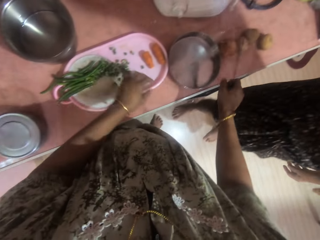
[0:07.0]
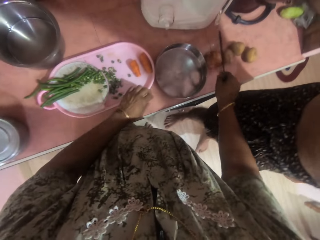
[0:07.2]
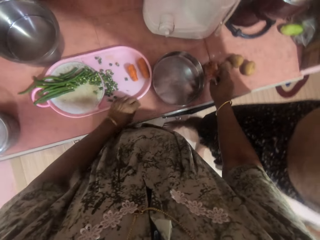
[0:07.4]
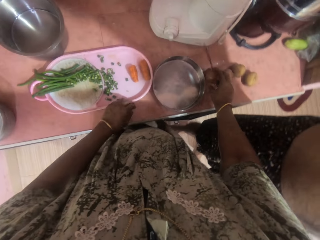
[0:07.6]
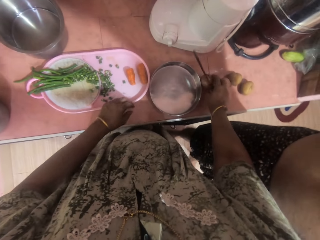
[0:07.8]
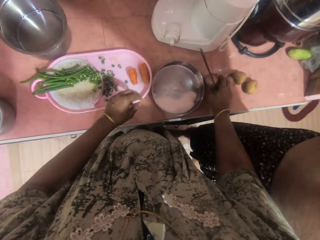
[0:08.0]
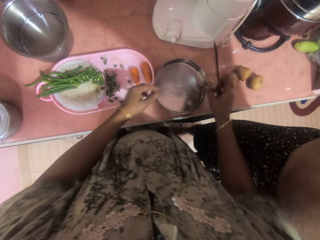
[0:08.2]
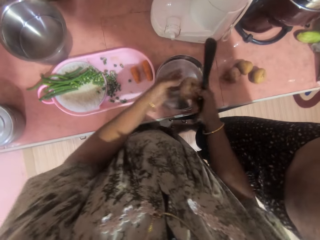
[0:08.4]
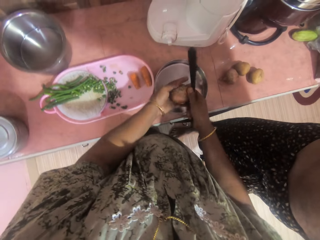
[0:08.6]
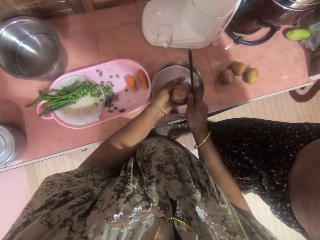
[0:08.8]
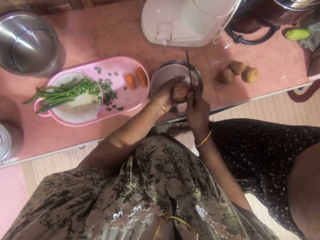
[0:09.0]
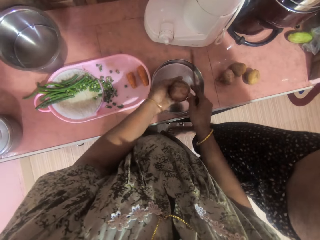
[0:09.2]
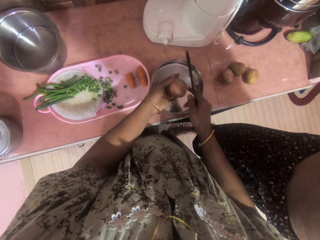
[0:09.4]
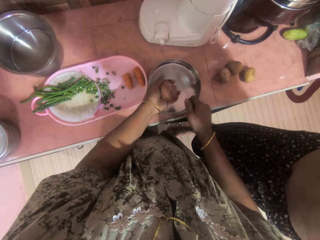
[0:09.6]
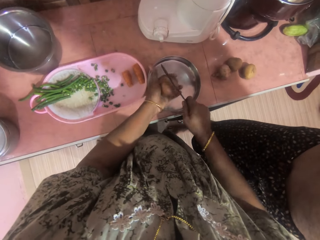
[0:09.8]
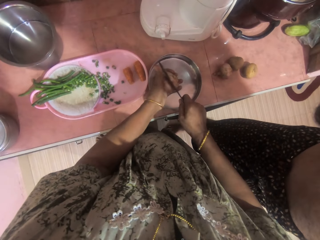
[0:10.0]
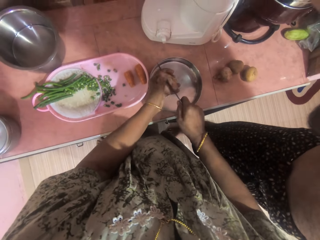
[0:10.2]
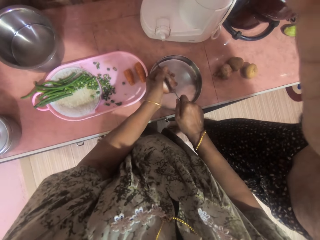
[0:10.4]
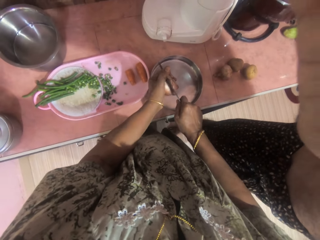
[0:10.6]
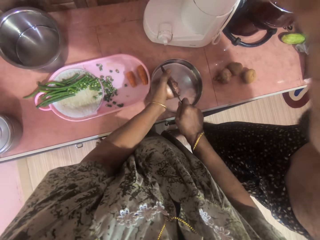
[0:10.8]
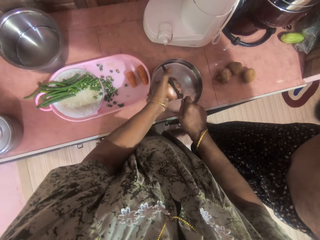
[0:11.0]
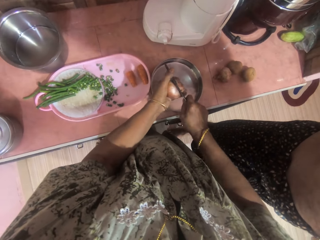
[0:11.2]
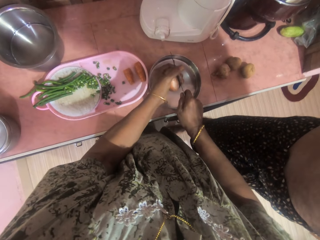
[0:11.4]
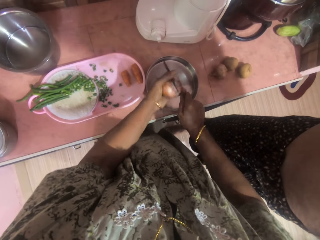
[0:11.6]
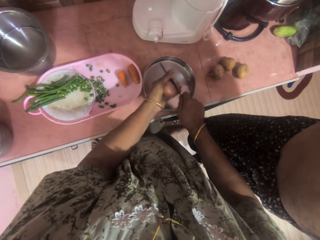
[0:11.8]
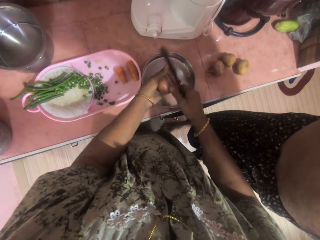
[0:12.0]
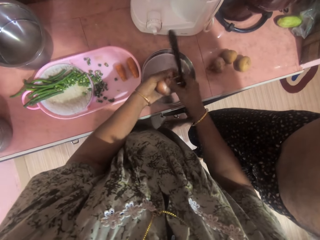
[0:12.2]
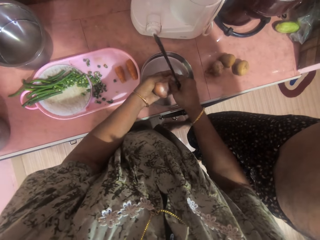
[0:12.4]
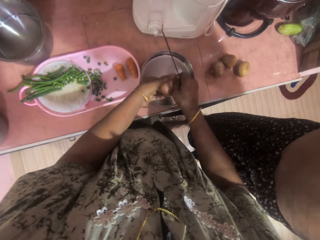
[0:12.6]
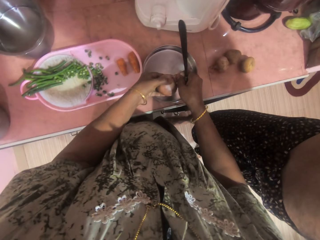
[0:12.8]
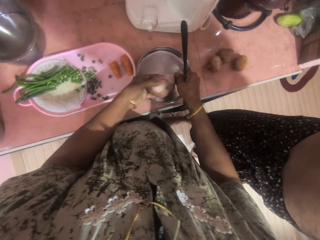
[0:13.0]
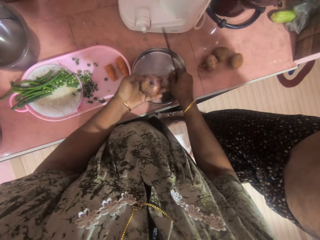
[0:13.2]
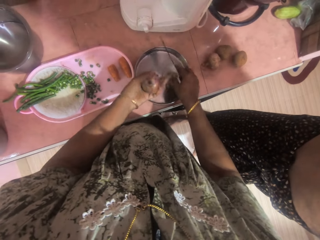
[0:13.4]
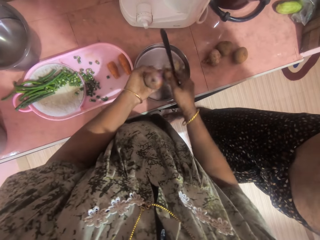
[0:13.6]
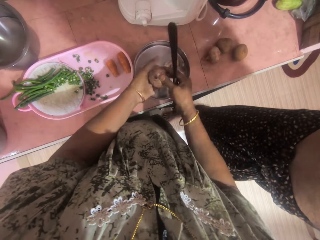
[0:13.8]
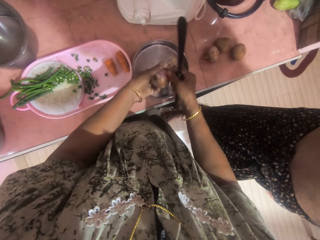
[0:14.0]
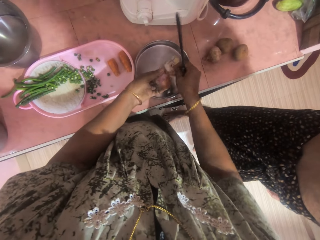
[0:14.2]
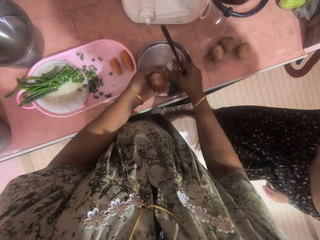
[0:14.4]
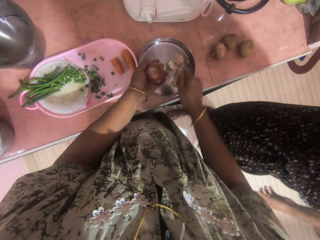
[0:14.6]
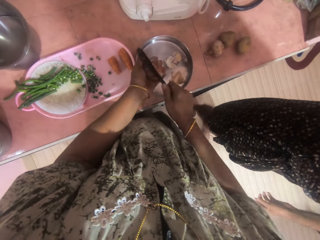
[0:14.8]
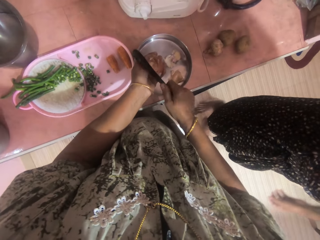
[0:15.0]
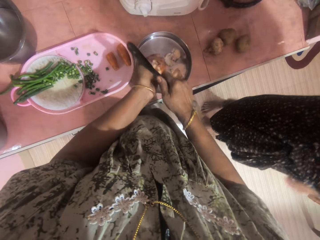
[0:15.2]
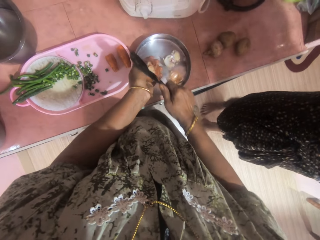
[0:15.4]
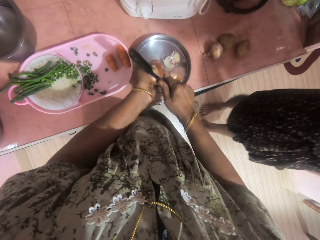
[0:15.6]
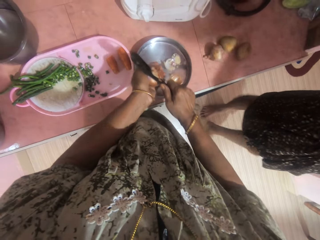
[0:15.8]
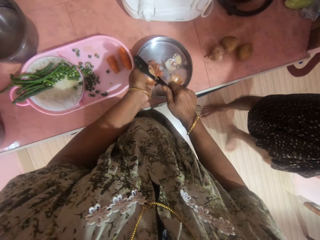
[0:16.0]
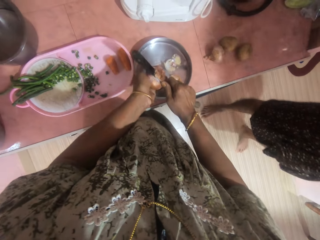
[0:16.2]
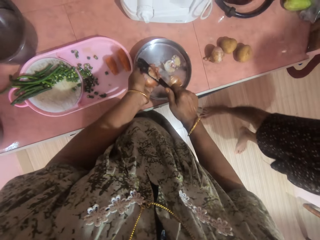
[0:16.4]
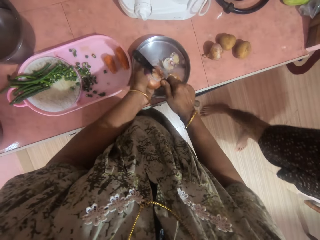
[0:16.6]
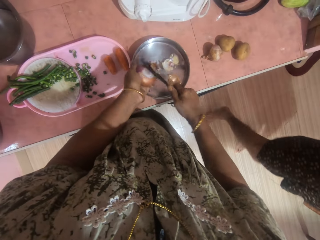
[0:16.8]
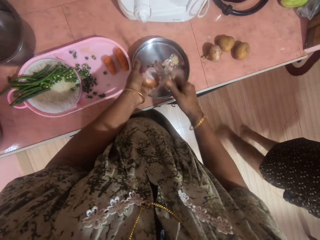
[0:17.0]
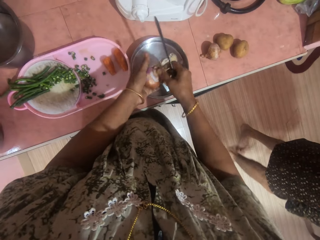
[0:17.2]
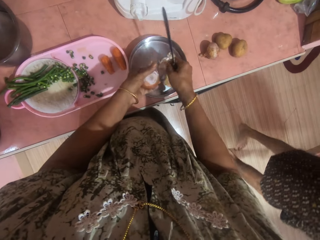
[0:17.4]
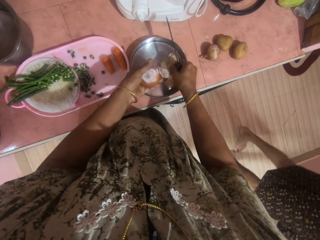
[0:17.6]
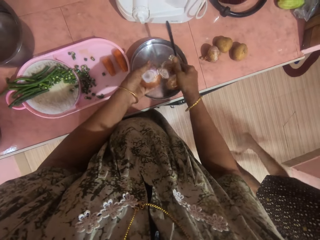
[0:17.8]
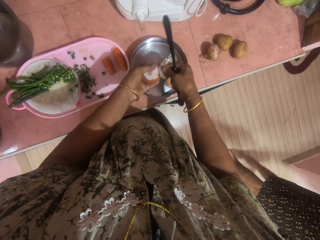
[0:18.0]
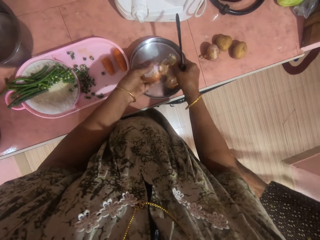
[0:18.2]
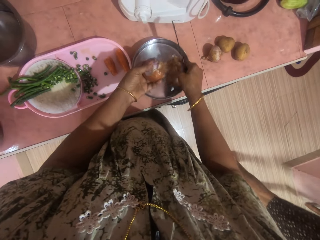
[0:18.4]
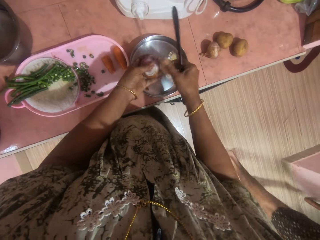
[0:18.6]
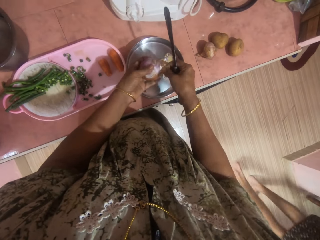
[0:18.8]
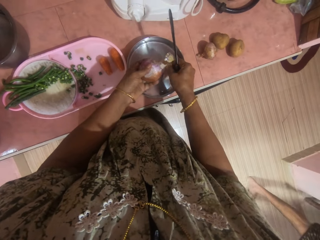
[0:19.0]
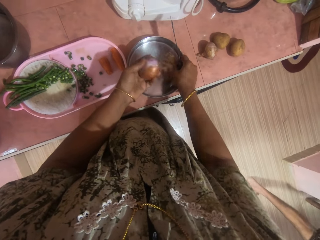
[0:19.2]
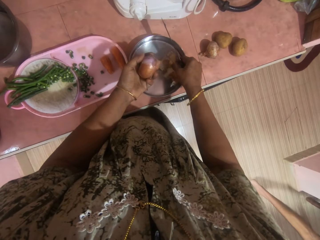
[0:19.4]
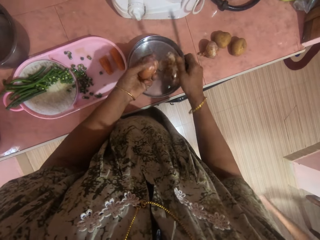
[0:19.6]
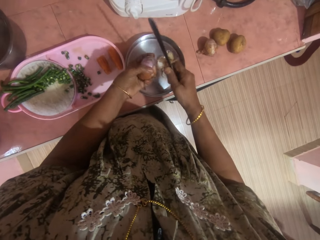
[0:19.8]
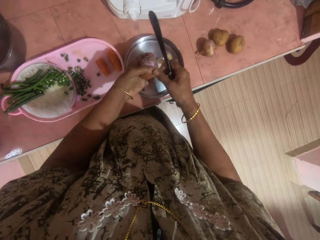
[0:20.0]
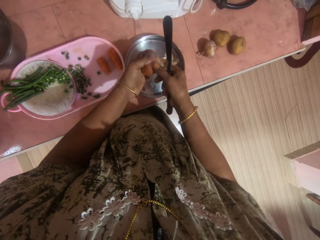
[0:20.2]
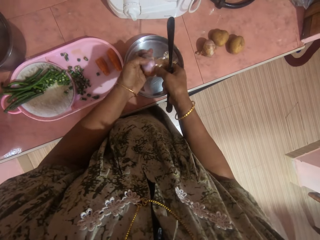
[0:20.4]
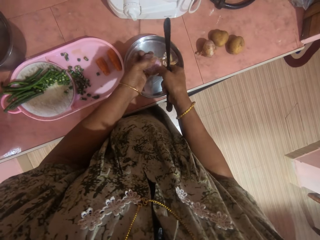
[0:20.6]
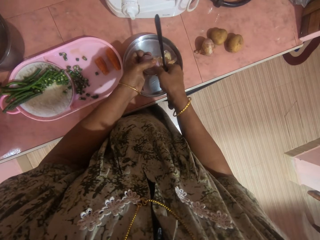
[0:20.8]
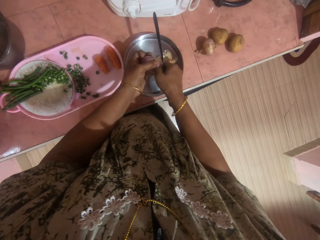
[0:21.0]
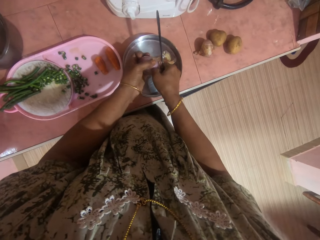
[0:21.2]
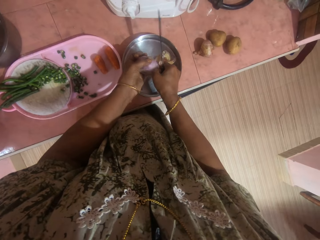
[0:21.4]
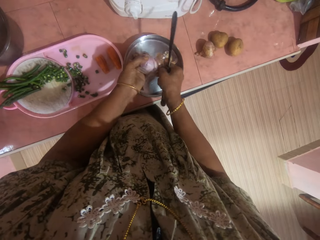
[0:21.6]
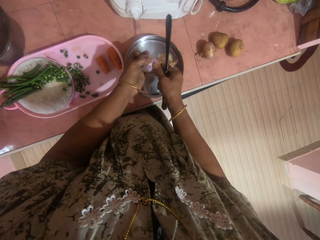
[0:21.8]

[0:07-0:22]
The camera wearer takes an onion from the table. They hold the onion with the other hand. They peel the outer layers of the onion into a plate on the table with a knife. A person moves a hand. The camera wearer cuts the onion with the knife. They peel the onion on a tray with a hand. They cut the onion with the knife. The person walks from the table. The camera wearer peels the onion on the tray with a hand.

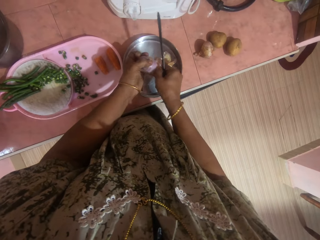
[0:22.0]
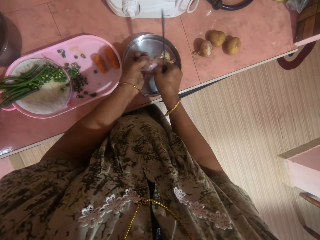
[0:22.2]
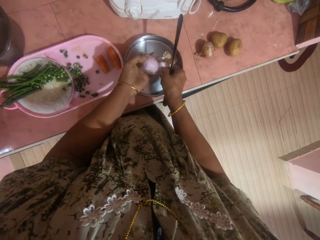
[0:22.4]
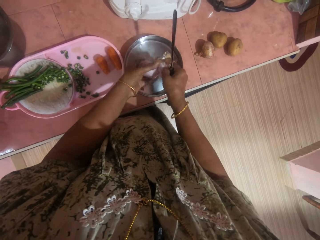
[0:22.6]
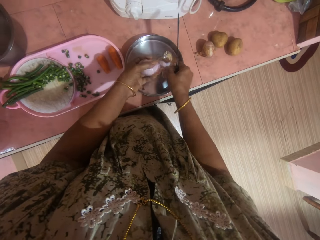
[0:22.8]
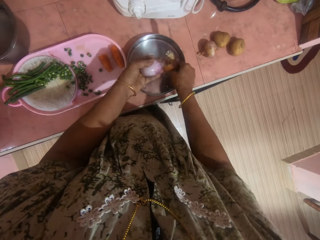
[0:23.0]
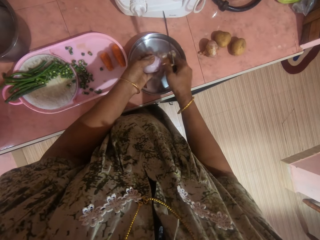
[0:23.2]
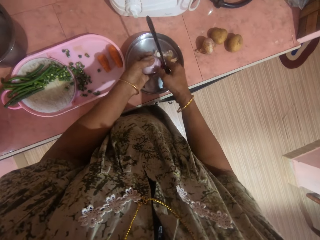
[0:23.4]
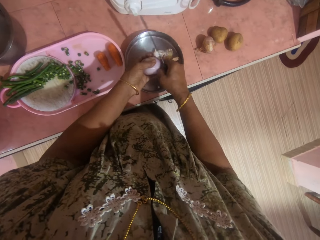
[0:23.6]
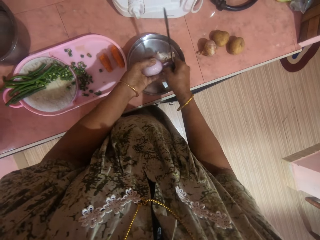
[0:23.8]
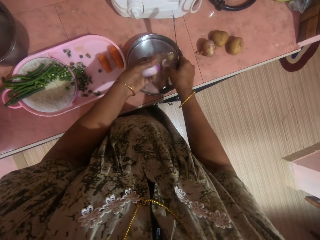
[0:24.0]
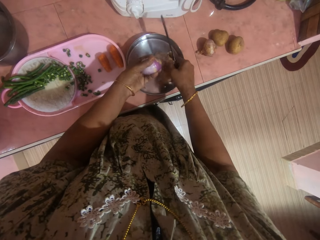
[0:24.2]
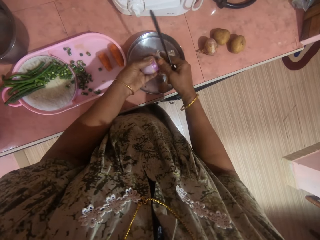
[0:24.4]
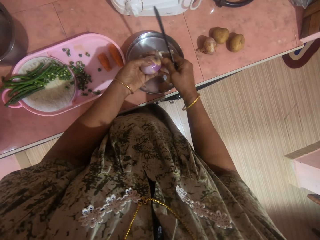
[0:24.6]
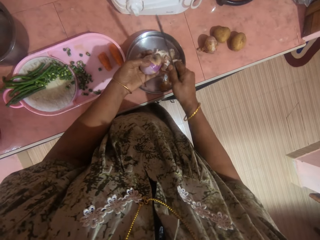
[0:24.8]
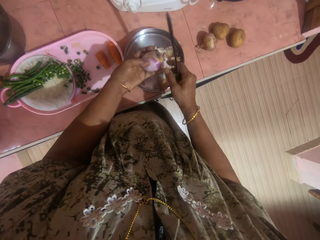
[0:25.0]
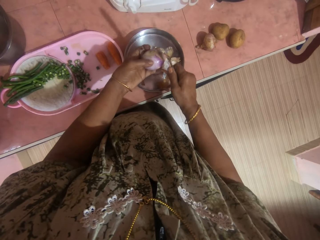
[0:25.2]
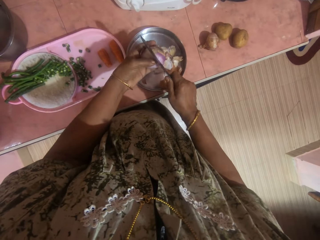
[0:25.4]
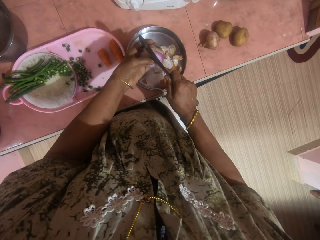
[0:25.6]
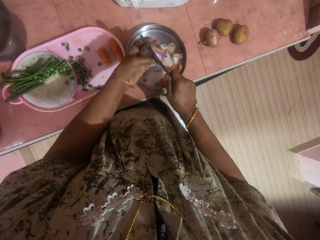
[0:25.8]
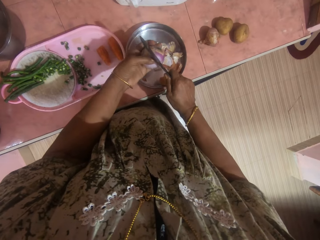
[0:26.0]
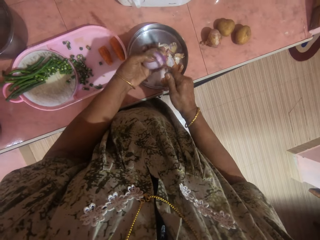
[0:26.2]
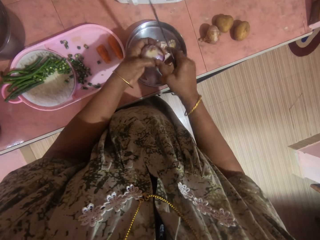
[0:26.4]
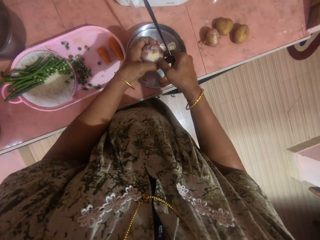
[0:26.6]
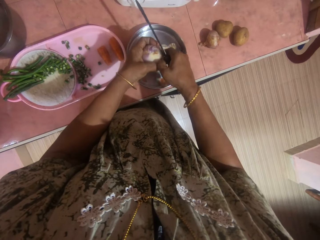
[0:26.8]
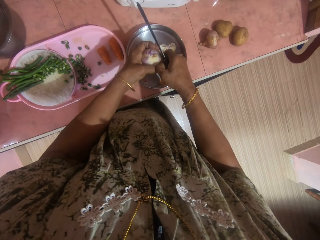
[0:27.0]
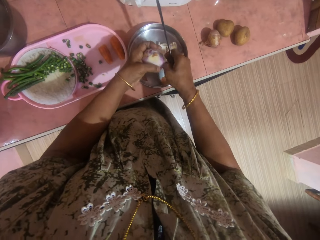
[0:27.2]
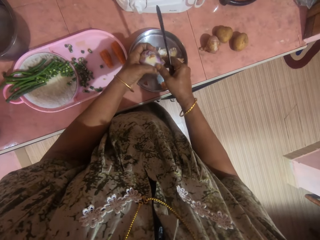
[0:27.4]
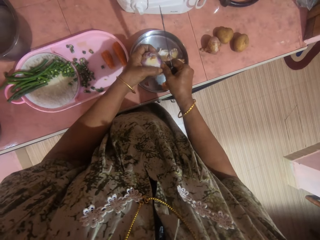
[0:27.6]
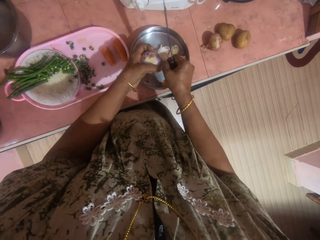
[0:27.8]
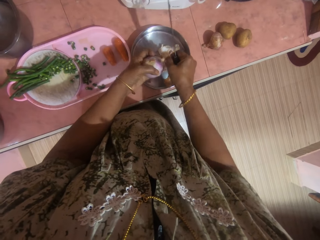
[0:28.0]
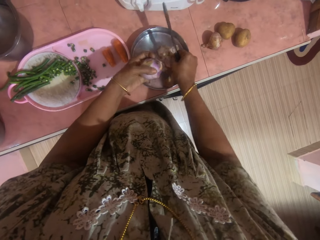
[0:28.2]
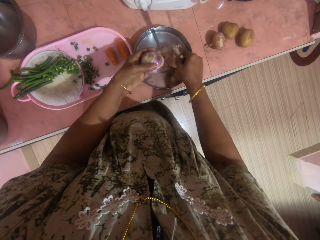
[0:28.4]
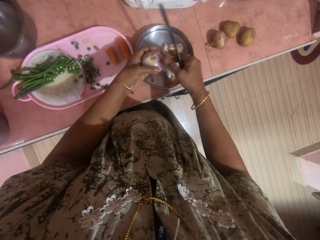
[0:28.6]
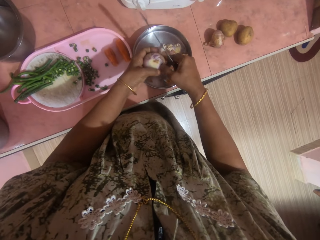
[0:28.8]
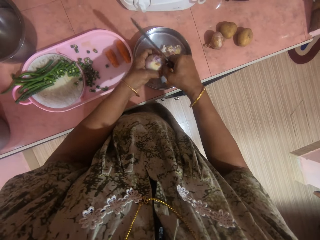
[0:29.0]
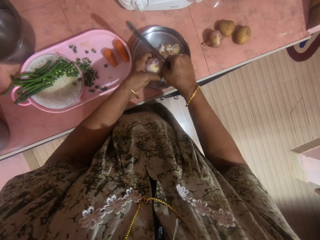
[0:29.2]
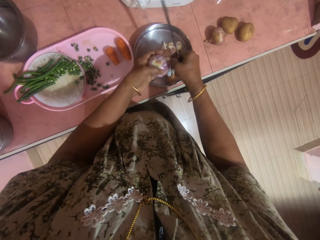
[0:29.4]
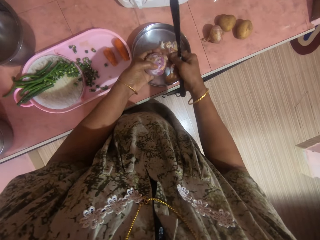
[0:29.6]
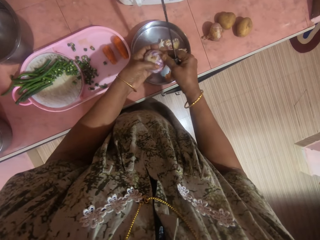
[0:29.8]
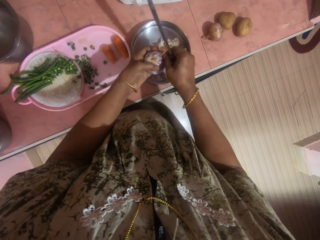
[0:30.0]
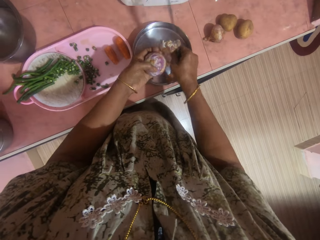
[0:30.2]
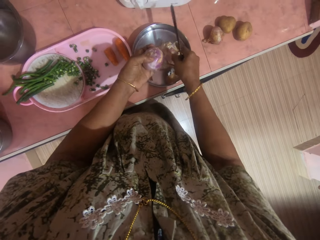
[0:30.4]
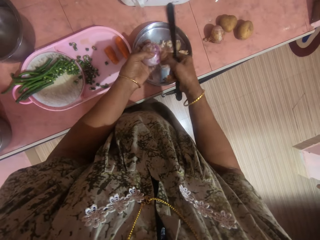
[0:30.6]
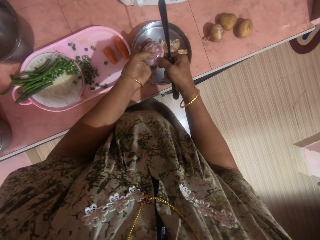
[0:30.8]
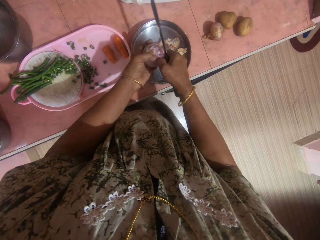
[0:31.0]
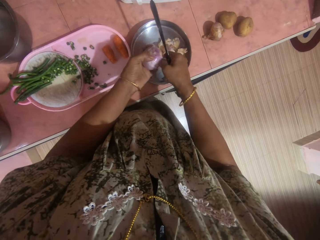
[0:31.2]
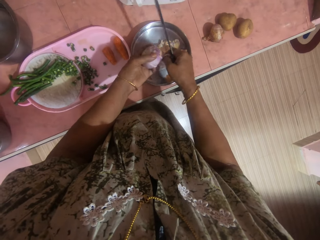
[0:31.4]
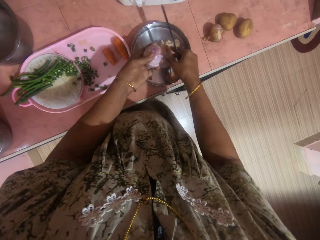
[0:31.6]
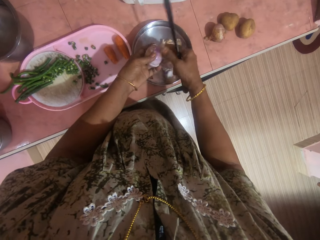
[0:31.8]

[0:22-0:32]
The camera wearer cuts an onion with a knife. They peel the onion on a tray with a hand.
